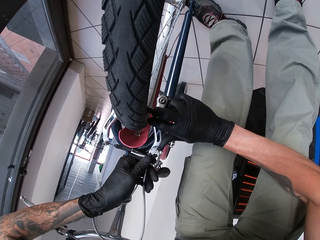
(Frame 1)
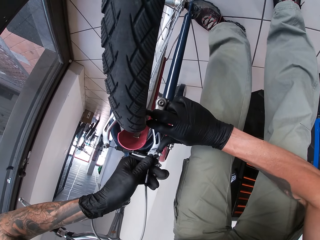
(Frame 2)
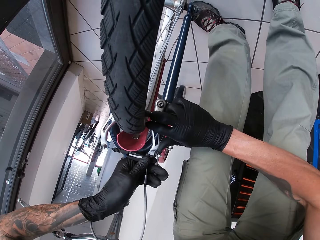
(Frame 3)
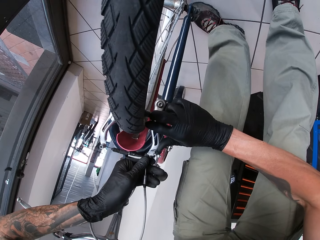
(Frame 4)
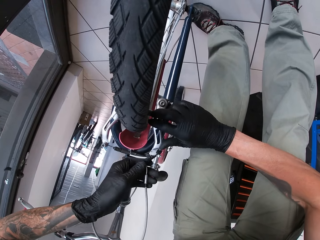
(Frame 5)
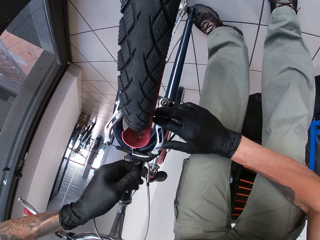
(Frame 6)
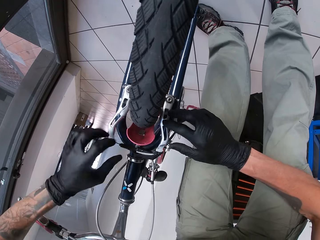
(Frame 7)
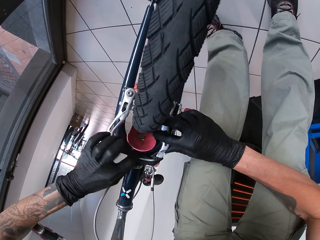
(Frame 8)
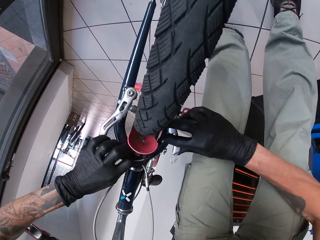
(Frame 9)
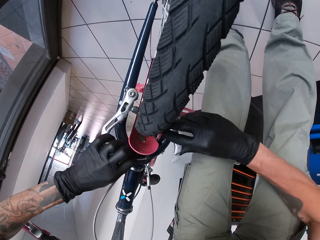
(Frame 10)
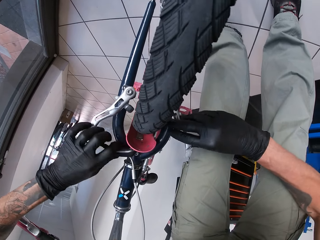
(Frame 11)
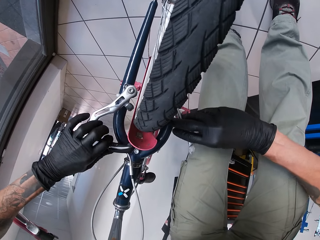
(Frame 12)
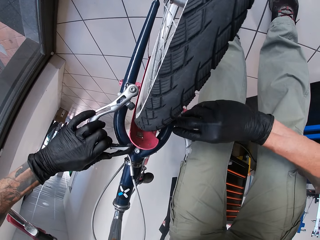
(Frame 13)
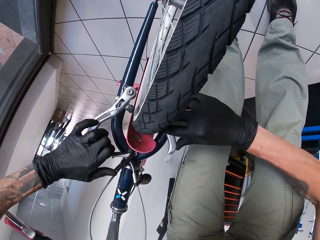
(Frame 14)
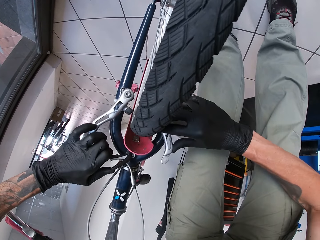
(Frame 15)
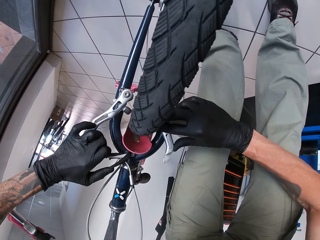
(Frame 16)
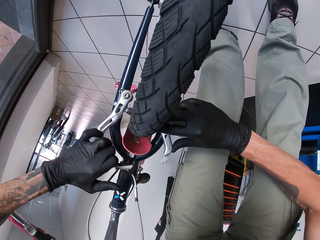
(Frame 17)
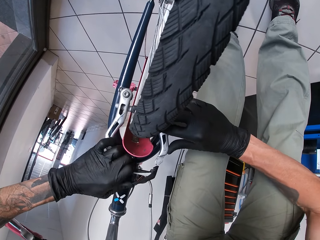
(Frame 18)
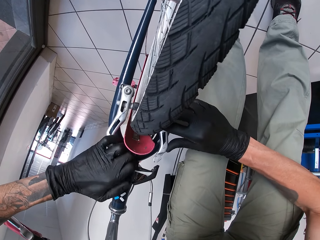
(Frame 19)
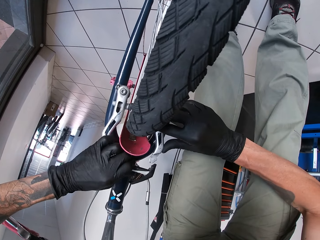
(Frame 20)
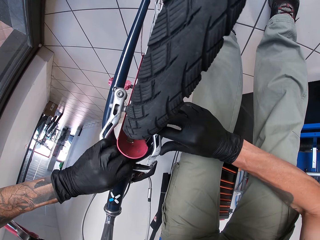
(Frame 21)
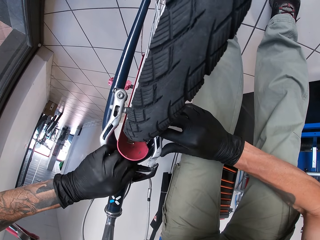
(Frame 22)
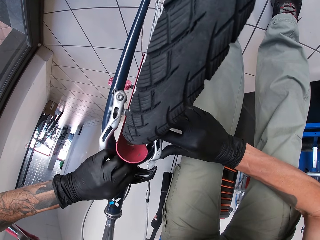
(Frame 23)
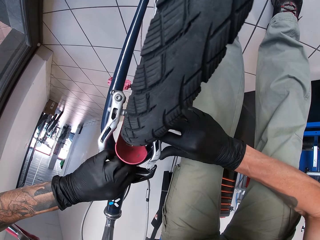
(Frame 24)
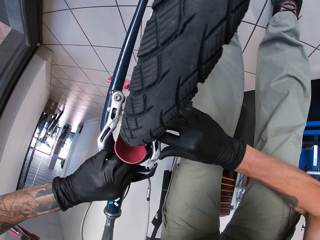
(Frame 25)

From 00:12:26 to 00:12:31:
The camera wearer fixes the brake pads.

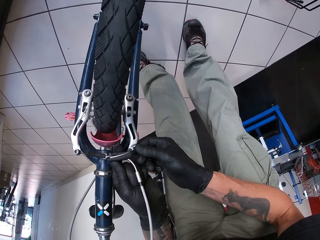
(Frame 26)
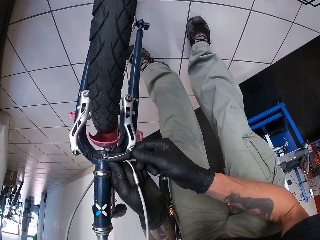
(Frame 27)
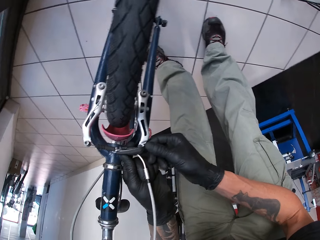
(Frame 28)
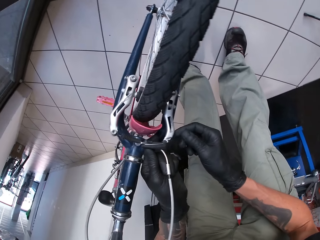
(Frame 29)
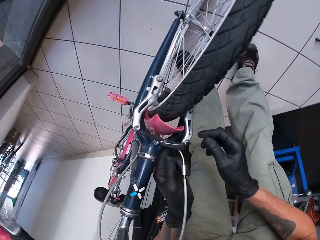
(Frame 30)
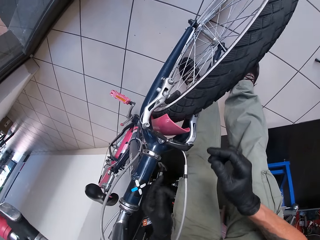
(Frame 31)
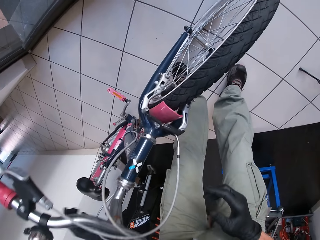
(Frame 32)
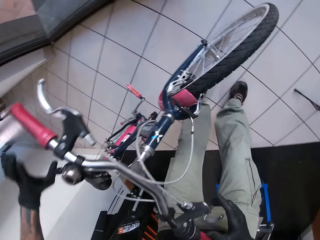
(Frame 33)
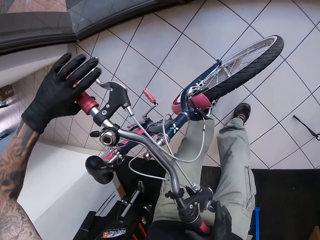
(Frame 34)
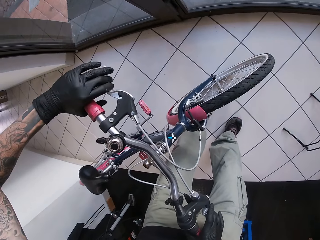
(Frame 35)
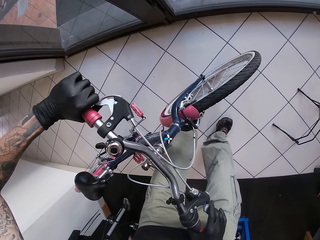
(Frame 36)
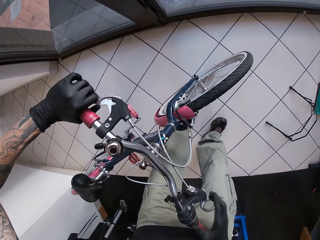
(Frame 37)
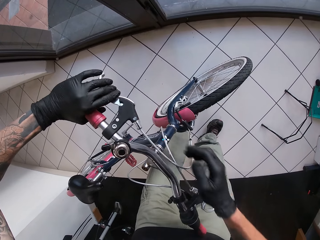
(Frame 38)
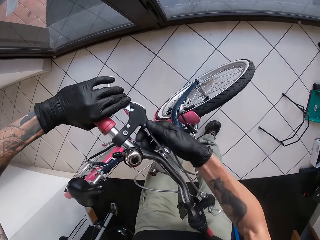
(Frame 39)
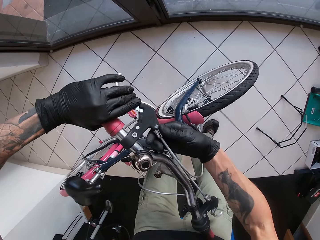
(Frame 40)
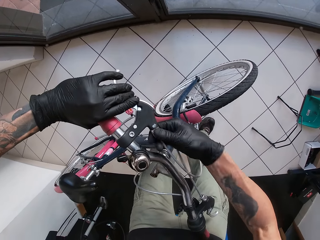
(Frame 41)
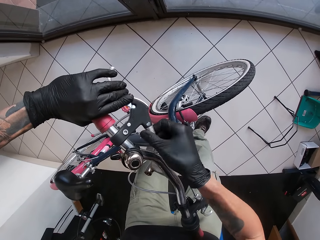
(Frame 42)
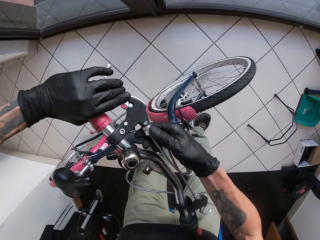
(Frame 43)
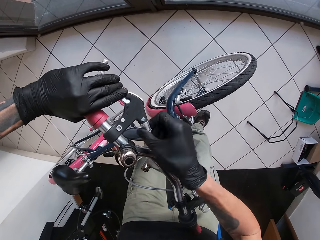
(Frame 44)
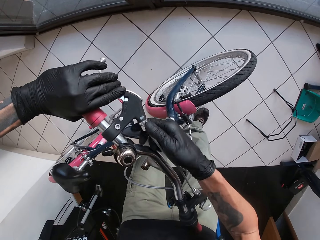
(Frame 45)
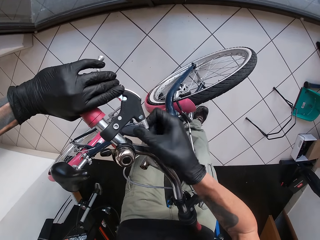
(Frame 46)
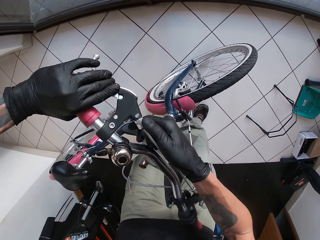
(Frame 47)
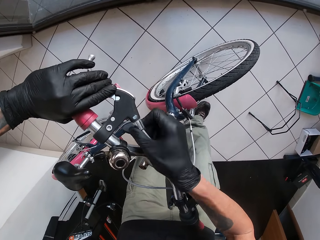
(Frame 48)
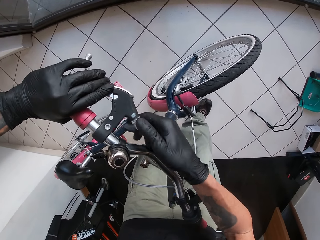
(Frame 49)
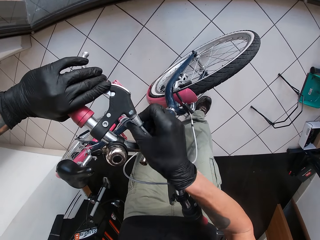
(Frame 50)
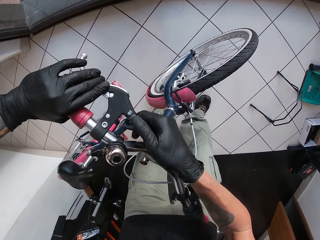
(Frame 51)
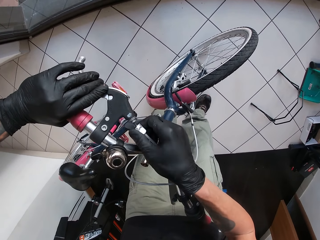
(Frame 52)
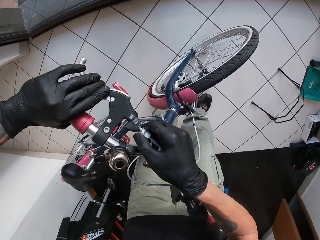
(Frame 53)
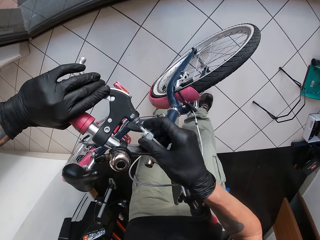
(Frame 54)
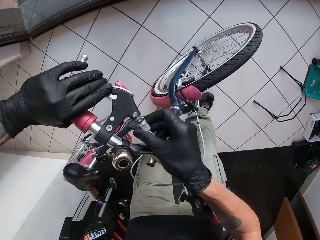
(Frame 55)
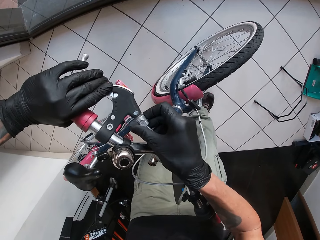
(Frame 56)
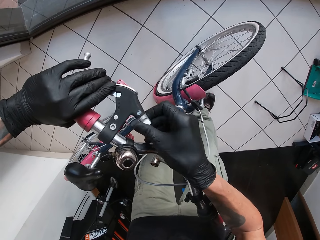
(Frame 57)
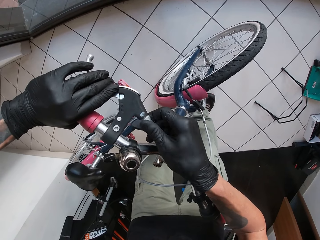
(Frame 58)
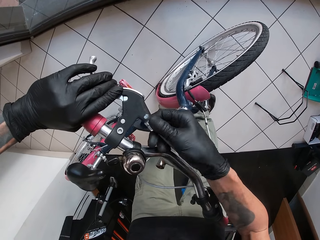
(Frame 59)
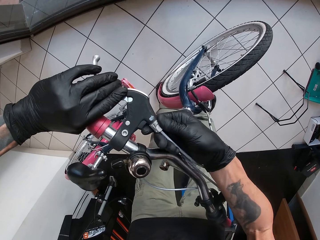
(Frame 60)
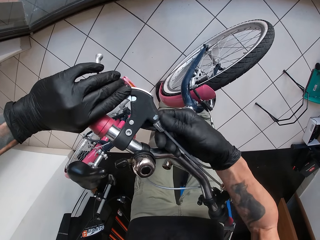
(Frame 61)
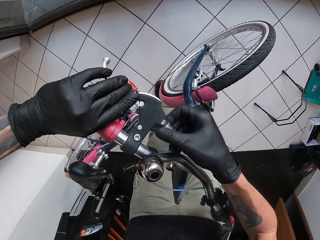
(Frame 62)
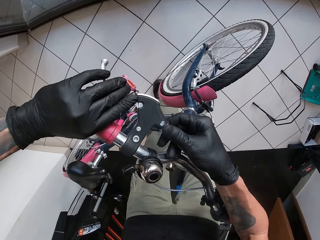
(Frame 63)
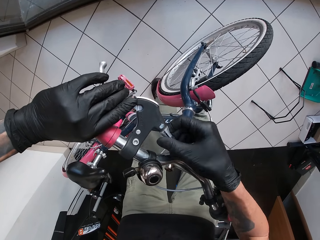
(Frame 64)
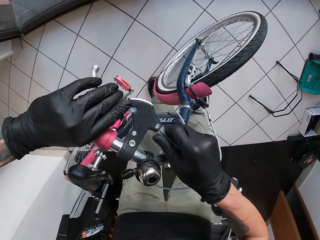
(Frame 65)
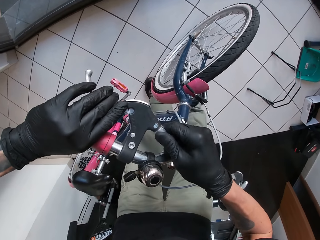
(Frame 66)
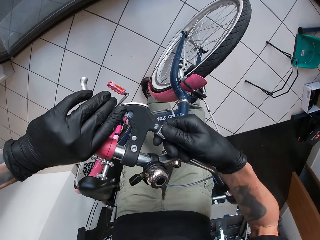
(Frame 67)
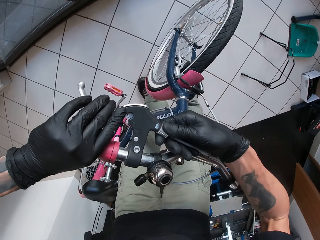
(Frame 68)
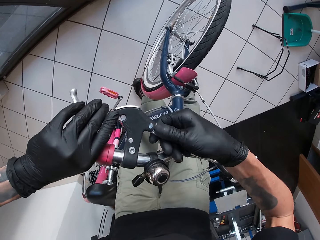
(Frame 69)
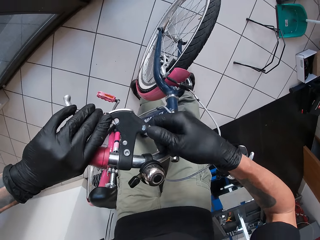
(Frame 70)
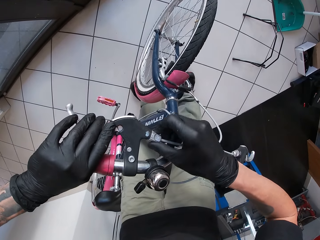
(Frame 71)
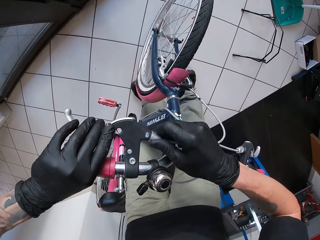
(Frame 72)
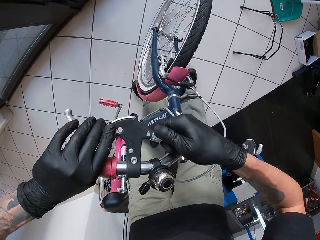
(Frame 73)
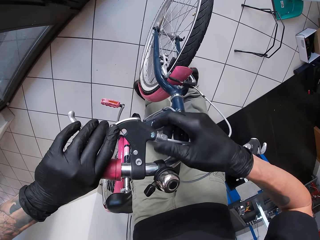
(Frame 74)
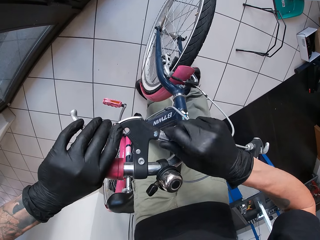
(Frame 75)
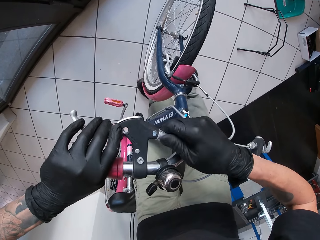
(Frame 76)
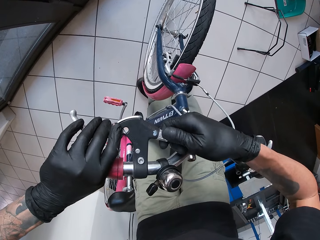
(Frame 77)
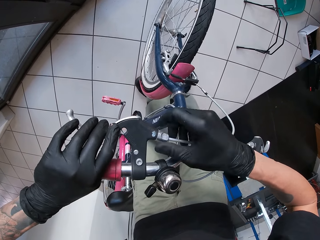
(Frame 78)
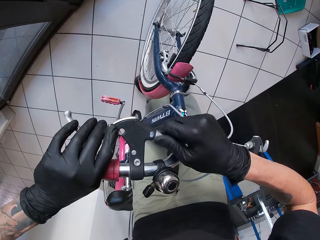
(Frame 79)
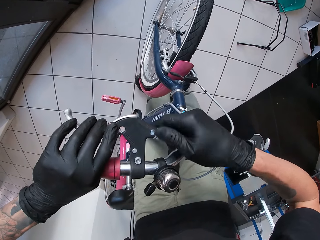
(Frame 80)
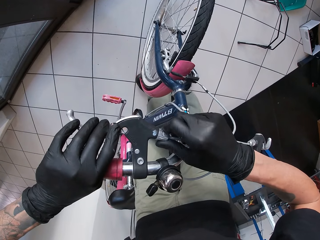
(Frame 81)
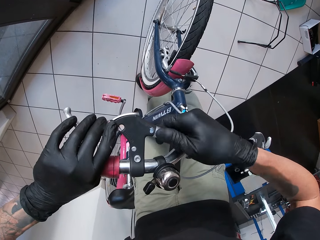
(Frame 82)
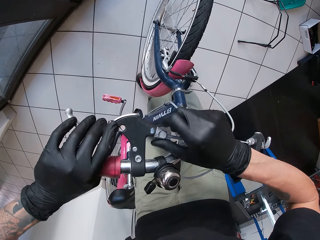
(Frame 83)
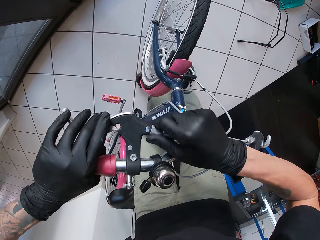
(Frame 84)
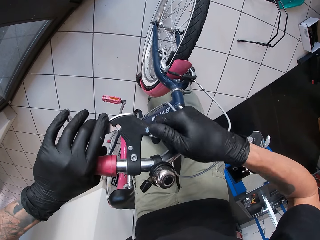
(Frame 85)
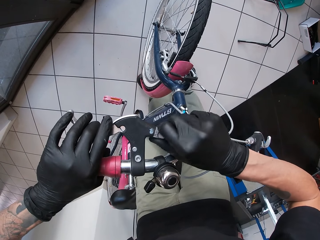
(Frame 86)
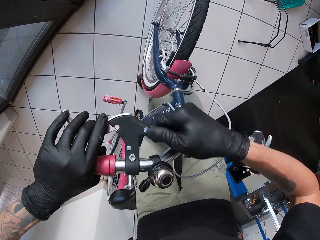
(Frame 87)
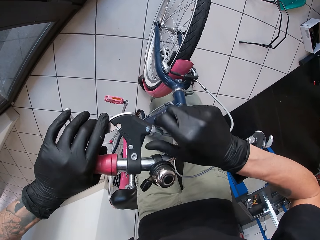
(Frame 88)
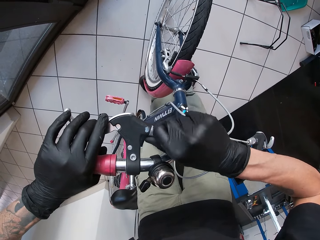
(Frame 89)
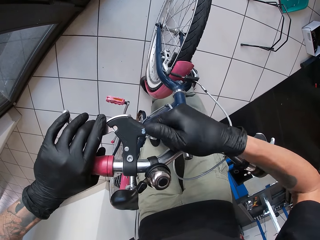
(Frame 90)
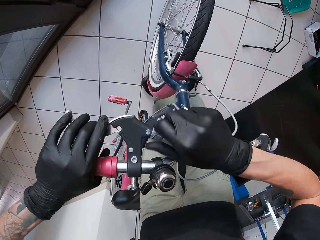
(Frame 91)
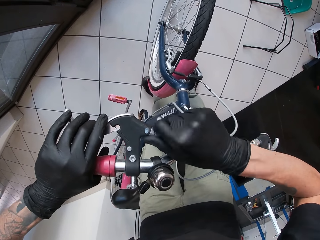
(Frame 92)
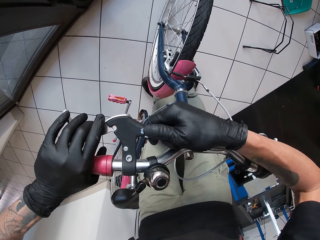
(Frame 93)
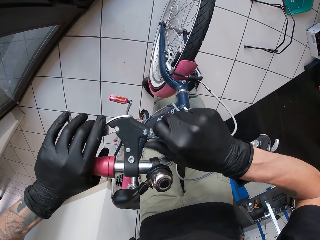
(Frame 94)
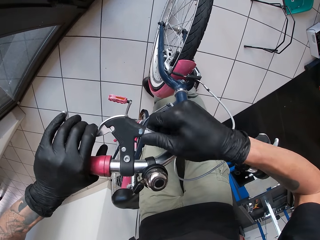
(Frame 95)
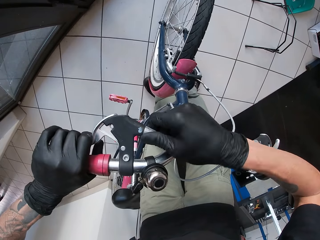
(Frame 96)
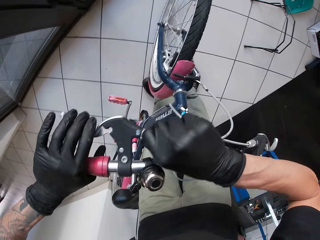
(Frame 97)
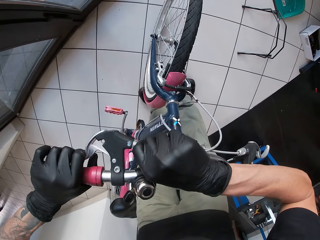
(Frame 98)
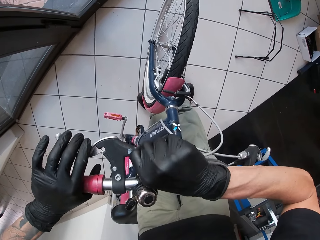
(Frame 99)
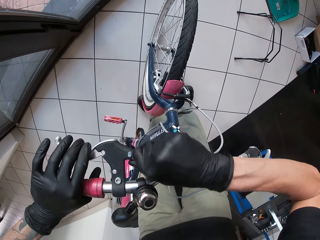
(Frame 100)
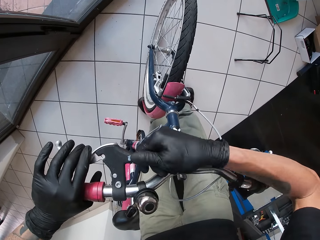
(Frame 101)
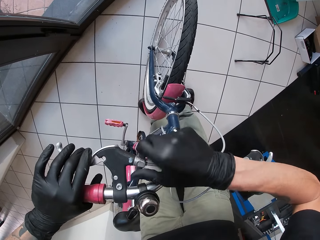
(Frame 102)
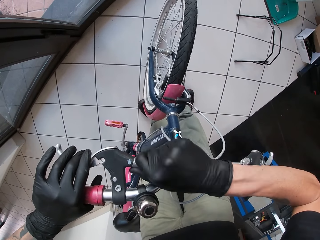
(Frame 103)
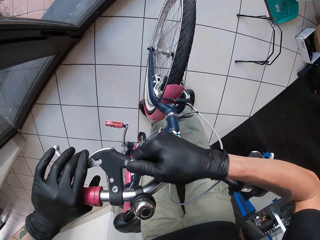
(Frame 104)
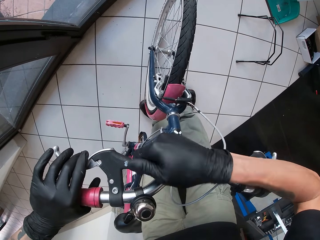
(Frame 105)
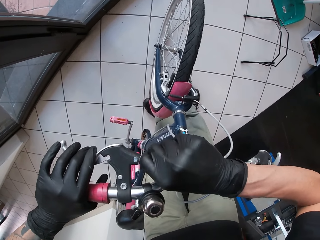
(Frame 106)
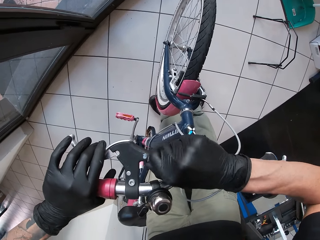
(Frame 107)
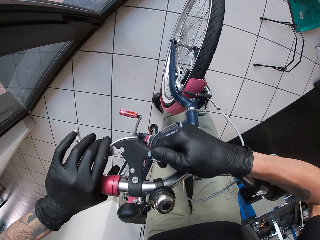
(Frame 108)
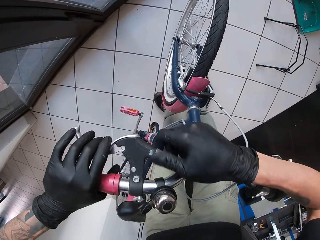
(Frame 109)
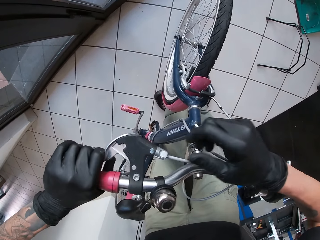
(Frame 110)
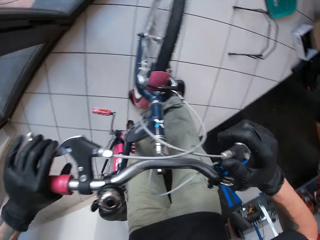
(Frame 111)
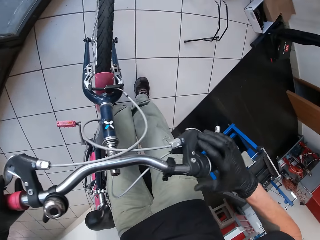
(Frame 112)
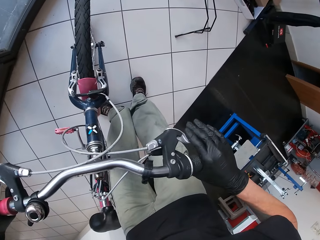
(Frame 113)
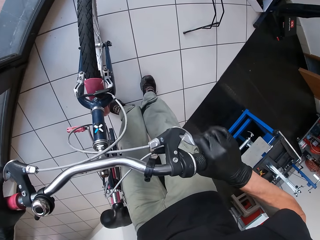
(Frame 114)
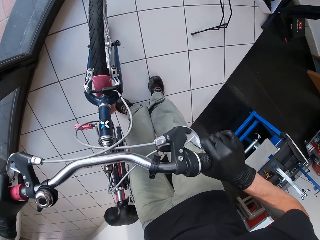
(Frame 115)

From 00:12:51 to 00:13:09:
The camera wearer squeezes the left hand lever with his left hand. He unscrews the left bicycle brake line with his right hand. He screws the left bicycle brake line with his right hand. He squeezes the left hand lever with his left hand. He presses the brake with his left hand. He squeezes the right hand lever with his right hand.
